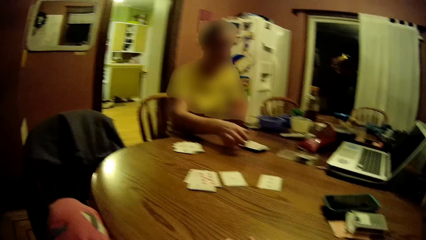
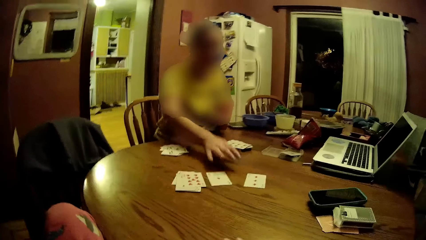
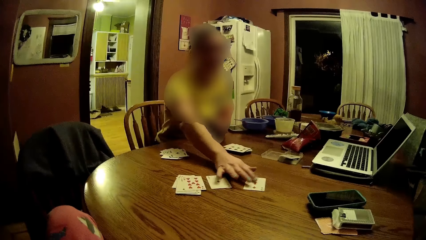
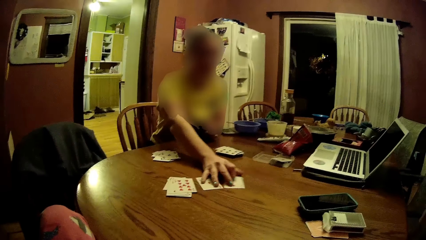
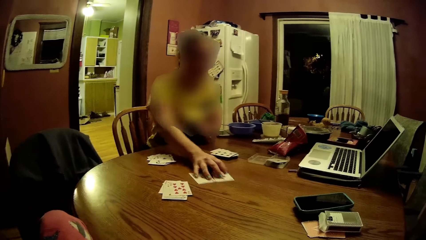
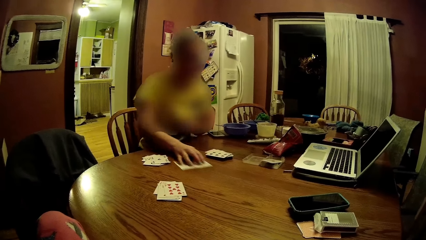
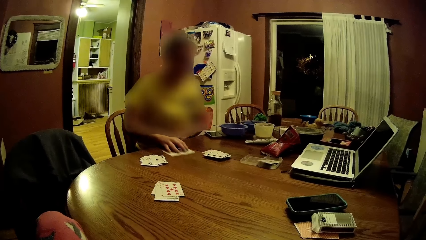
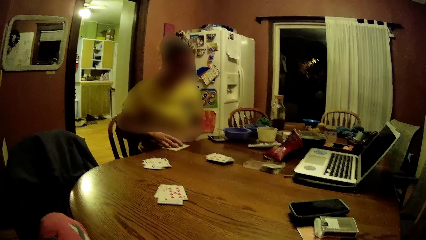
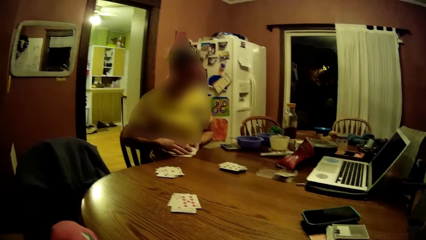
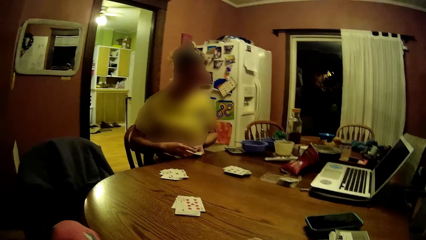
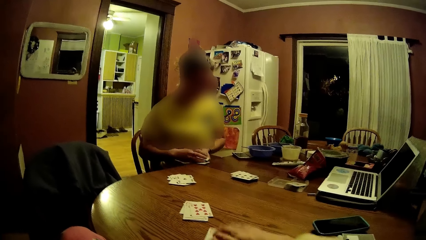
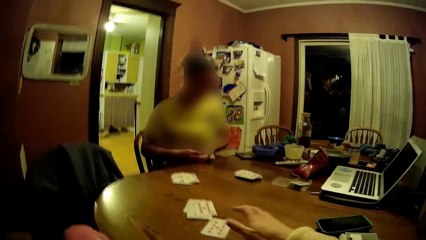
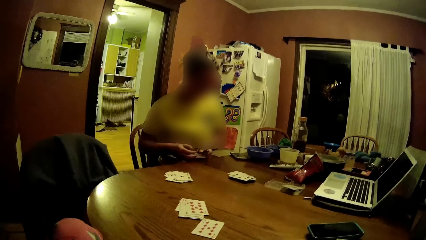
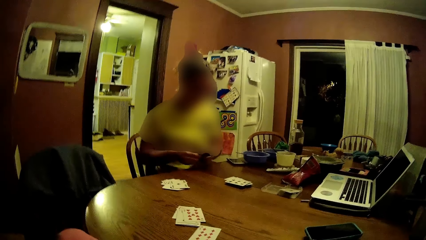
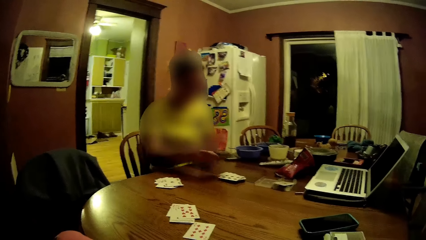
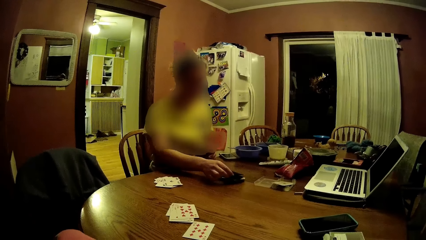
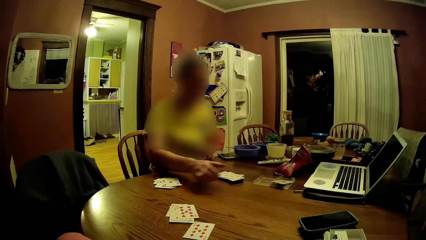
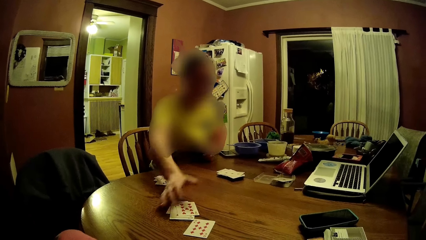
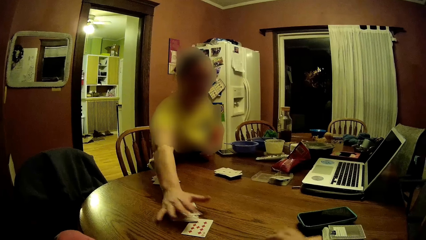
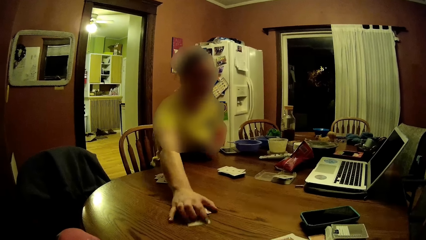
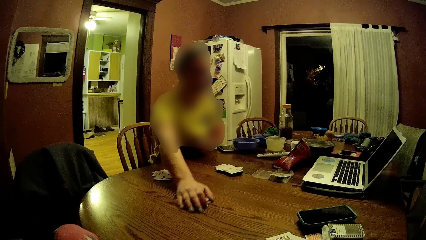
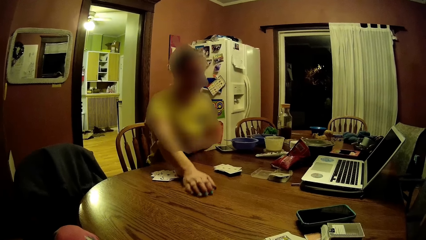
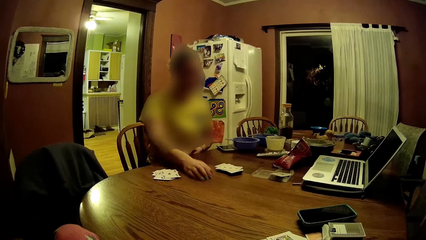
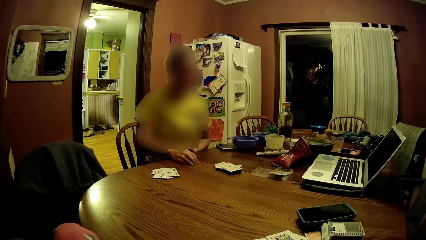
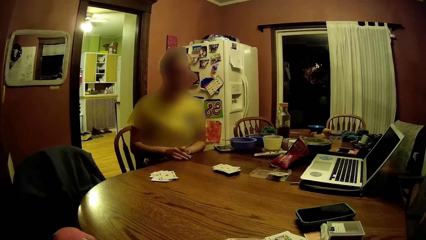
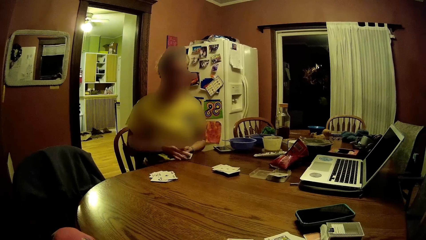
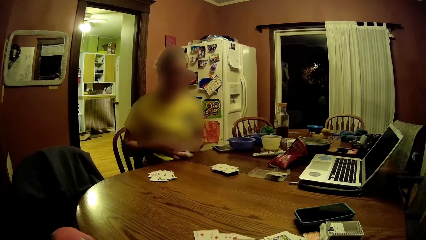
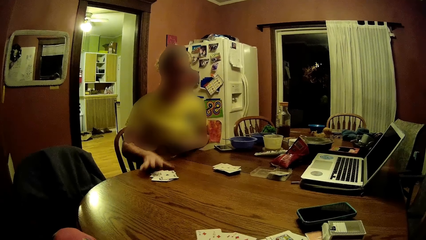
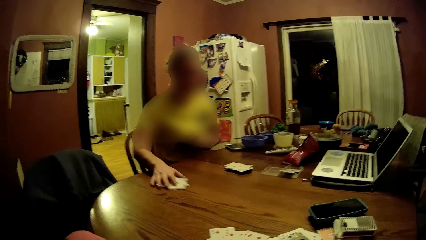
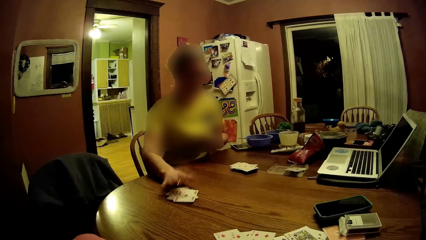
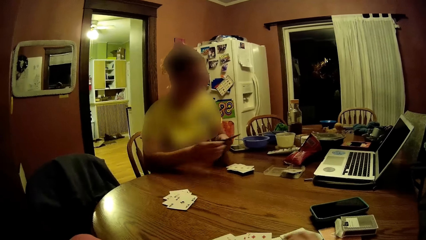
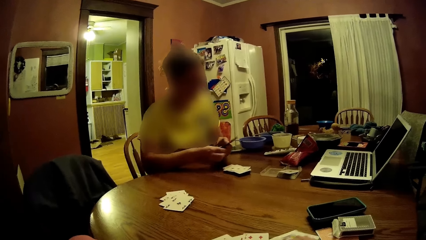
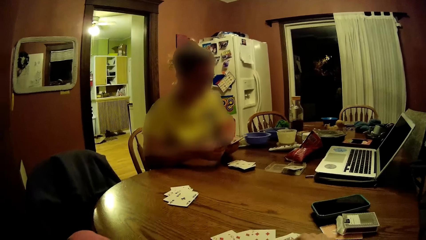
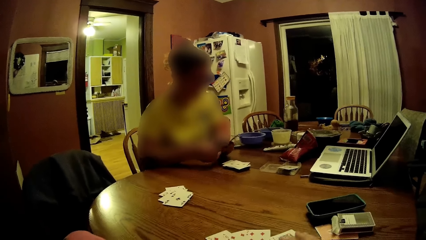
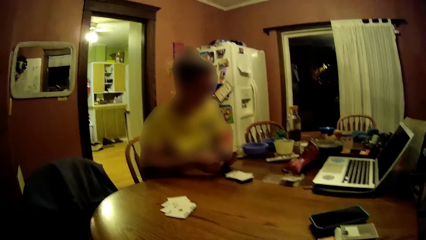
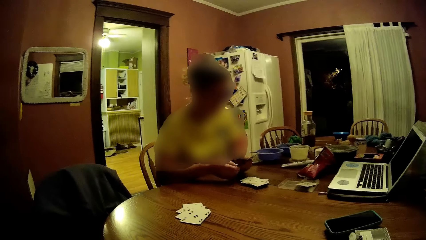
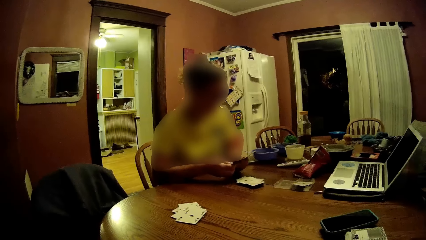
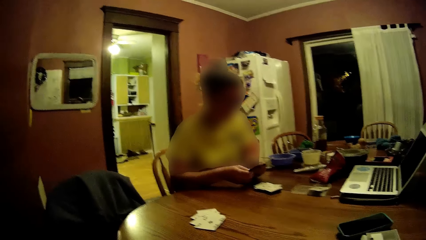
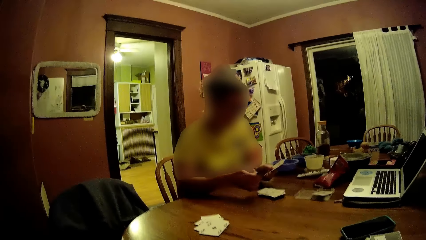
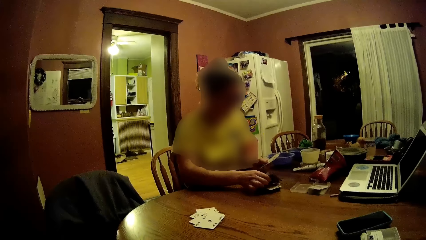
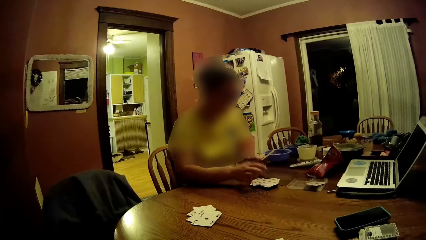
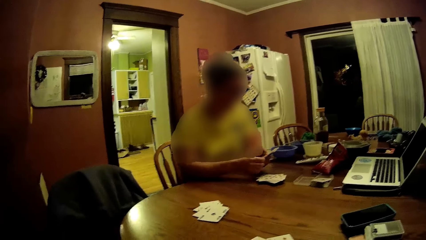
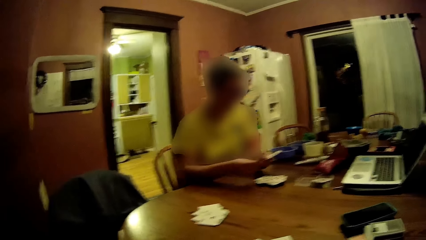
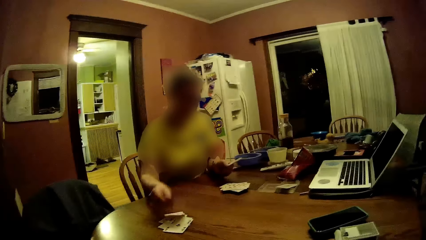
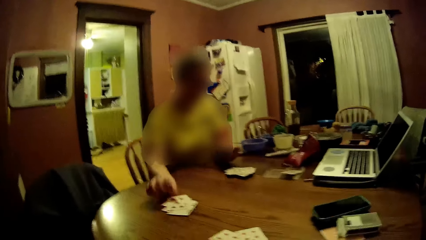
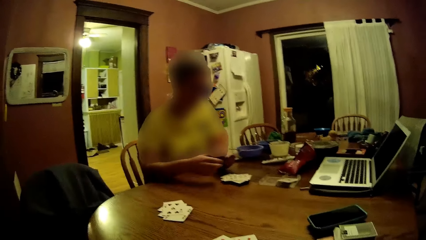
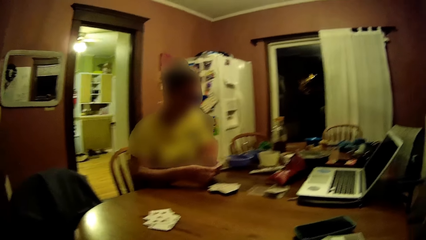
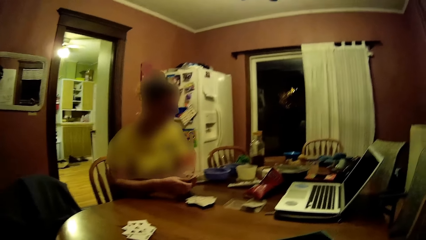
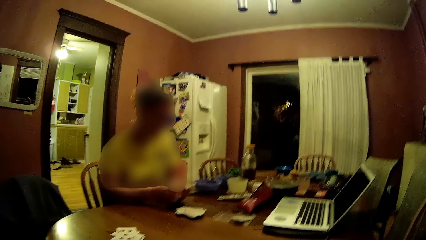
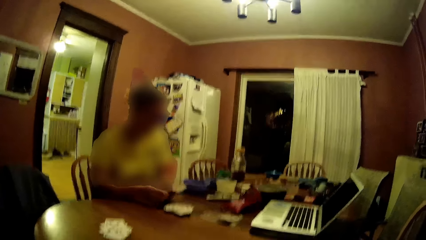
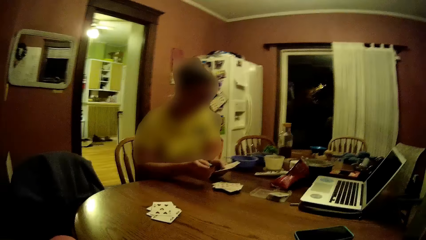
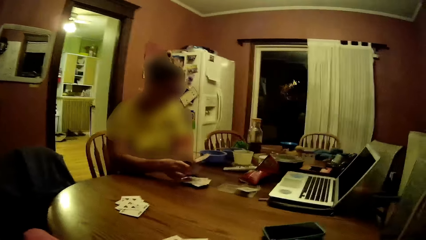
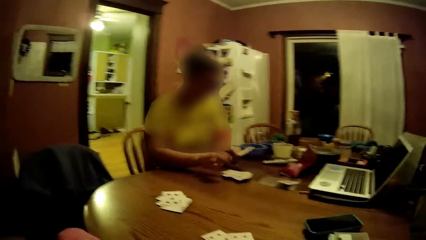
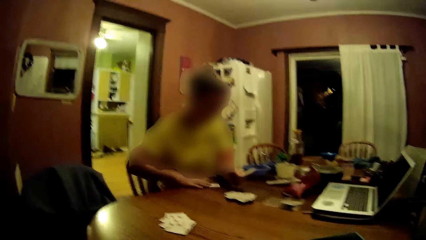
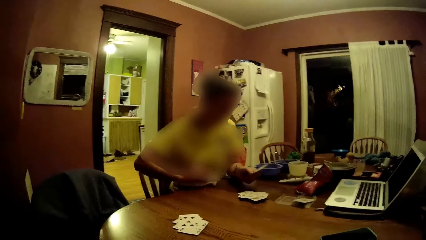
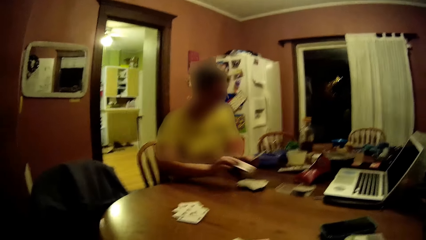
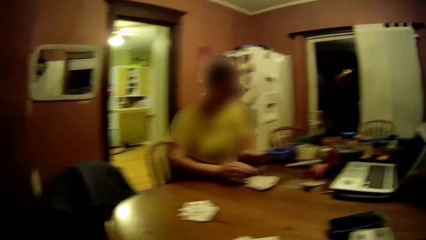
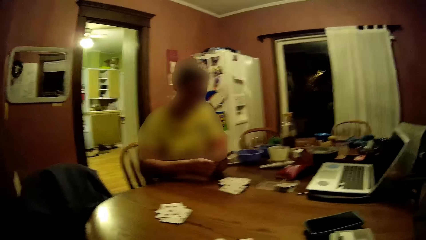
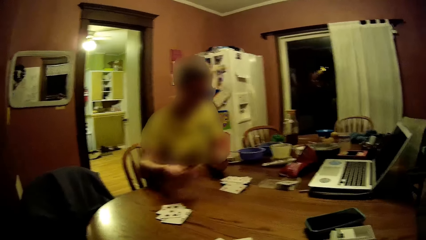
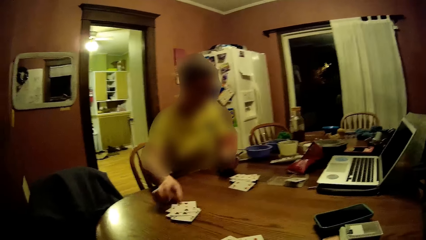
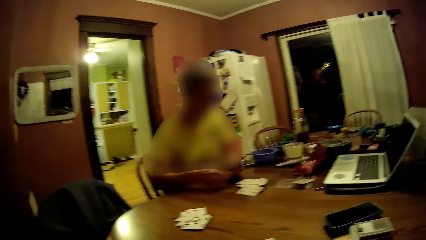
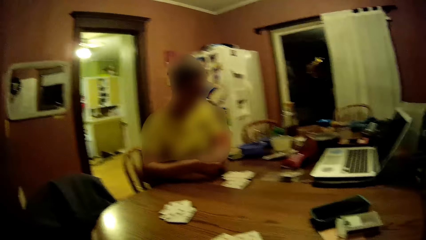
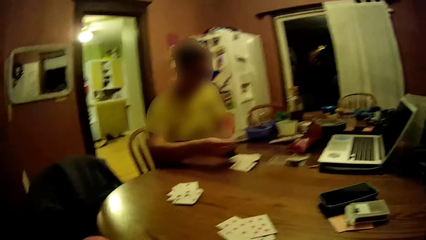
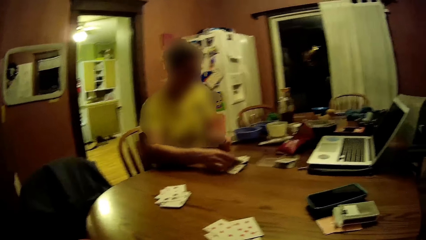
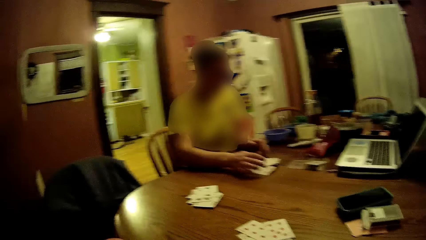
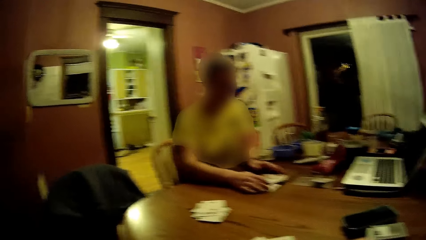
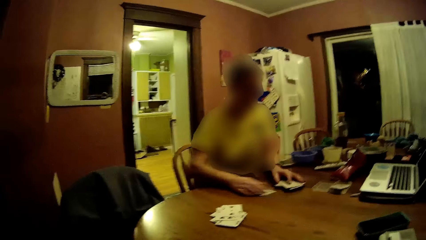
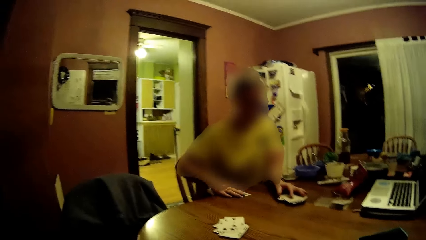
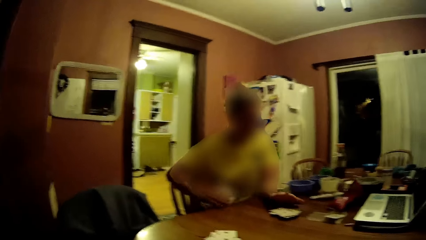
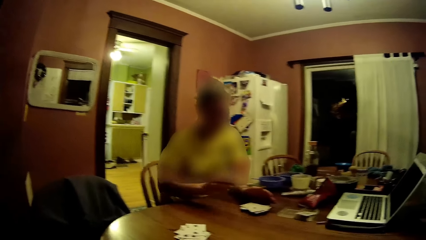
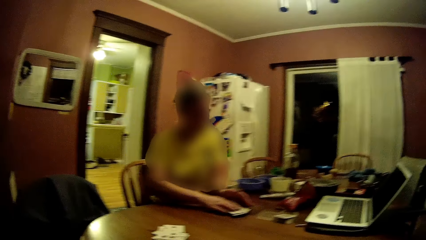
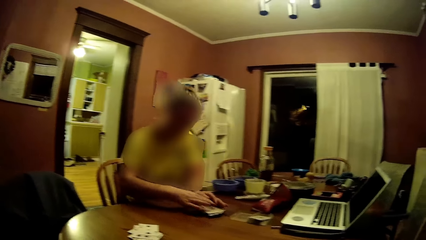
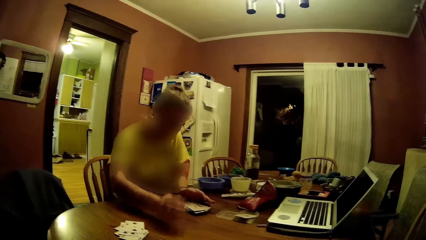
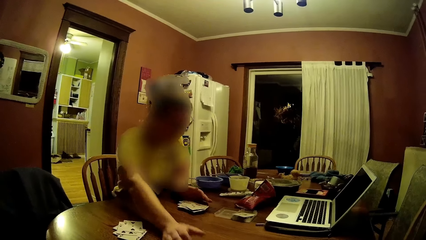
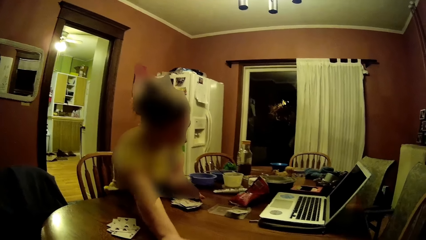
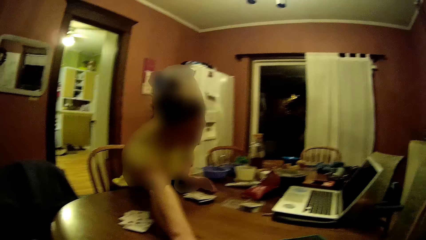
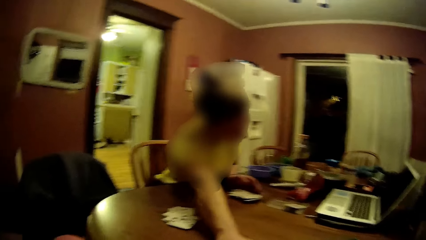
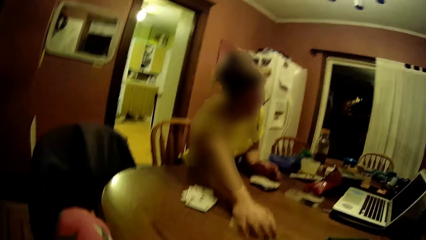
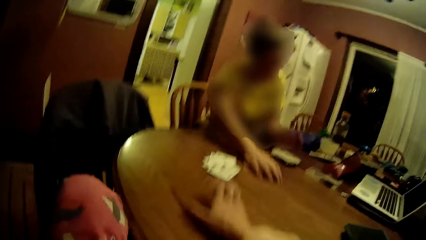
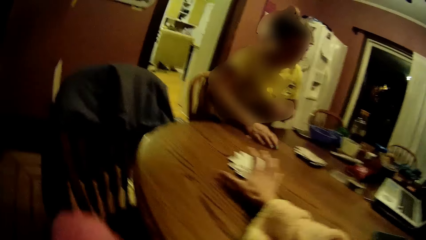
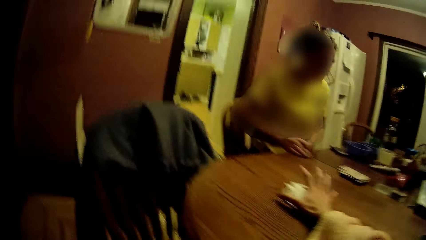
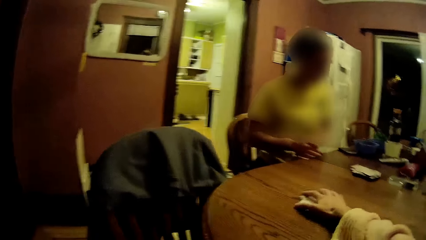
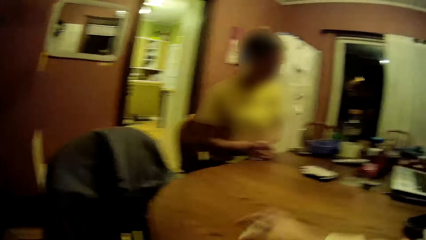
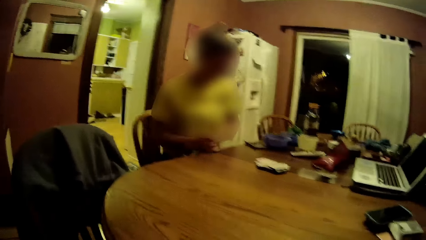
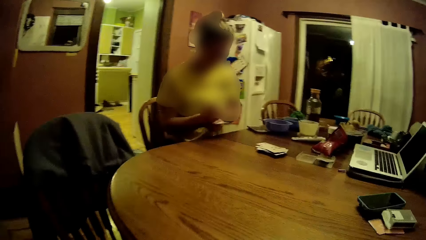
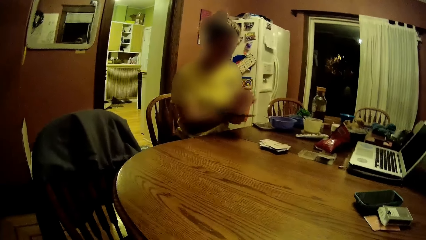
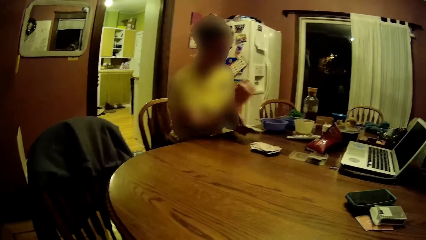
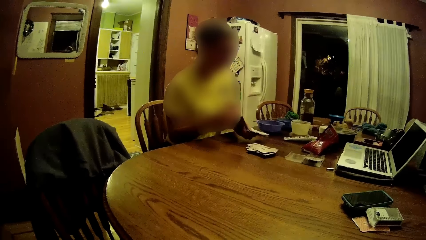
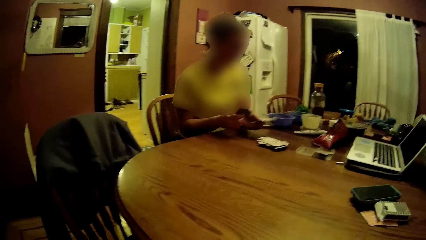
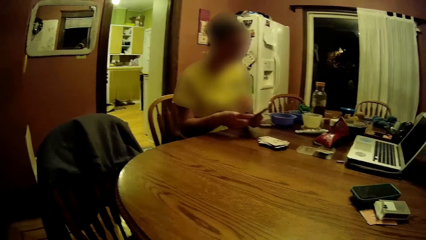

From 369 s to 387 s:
The camera wearer takes some cards from the table with his right hand. The woman takes some cards from the table with her right hand. The camera wearer moves a card on the table with his right hand. The woman drops a card on the table with her right hand. The camera wearer drops some cards on the table with his right hand. The woman takes some cards from the table with her right hand. The camera wearer drops some cards on the table with his right hand. The woman moves some cards on the table with her right hand. The camera wearer moves some cards on the table with his right hand. The woman distributes the cards on the table. She takes some cards from the table with her right hand. She drops the cards on other cards on the table with her right hand. She takes some cards from the table with her right hand. The camera wearer takes some cards from the table with his right hand. He looks around.
